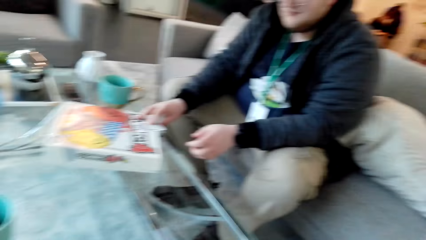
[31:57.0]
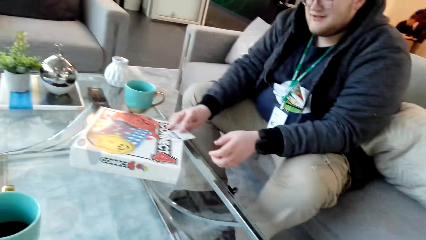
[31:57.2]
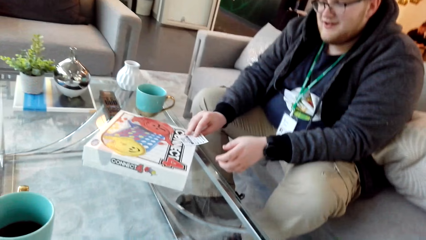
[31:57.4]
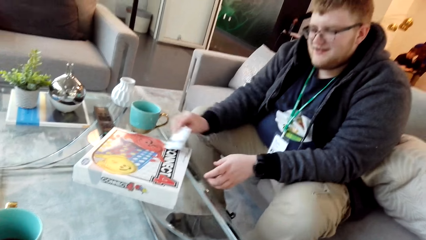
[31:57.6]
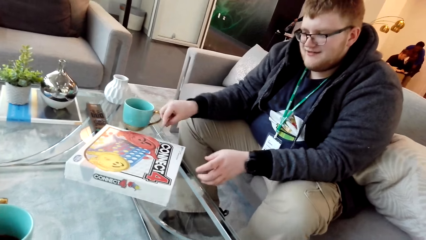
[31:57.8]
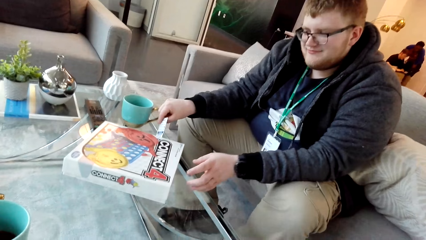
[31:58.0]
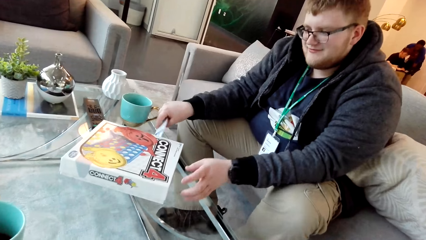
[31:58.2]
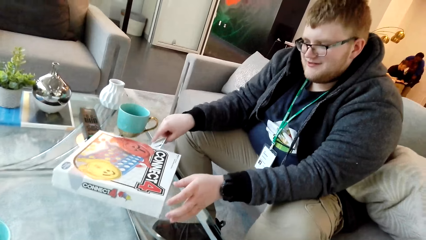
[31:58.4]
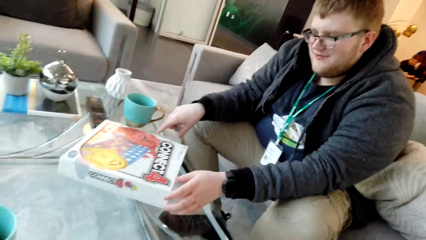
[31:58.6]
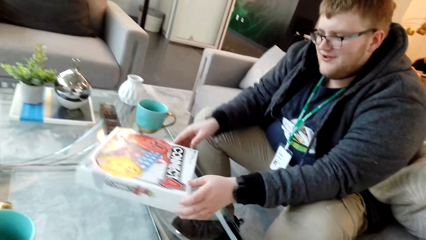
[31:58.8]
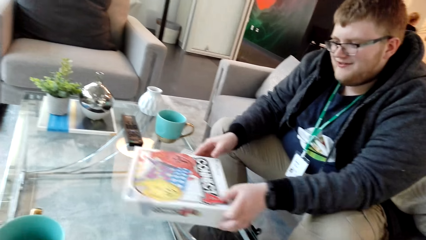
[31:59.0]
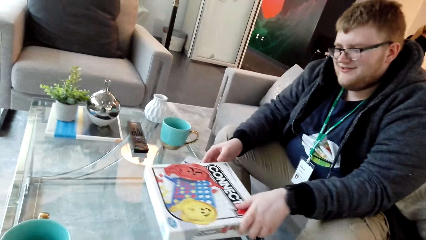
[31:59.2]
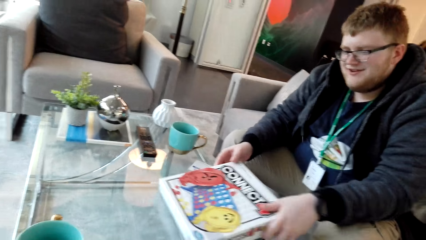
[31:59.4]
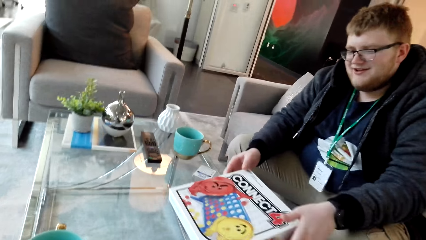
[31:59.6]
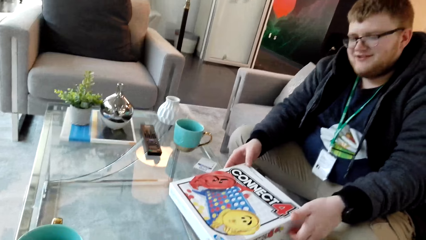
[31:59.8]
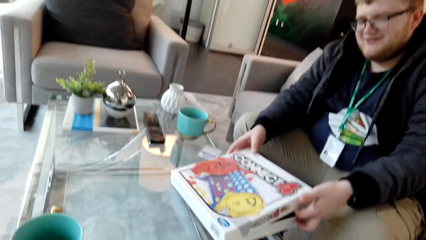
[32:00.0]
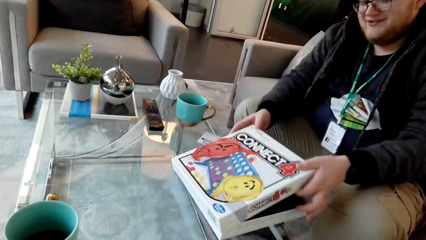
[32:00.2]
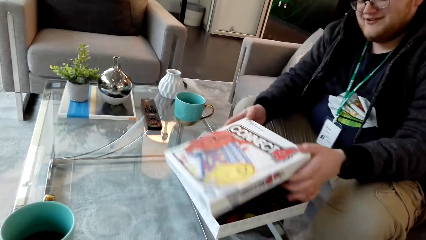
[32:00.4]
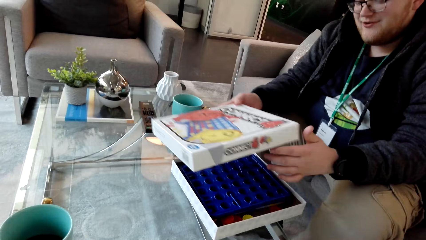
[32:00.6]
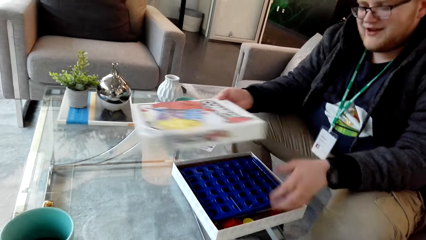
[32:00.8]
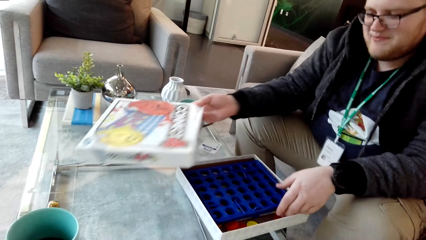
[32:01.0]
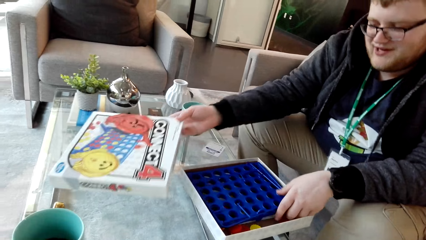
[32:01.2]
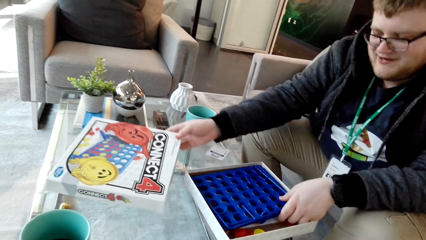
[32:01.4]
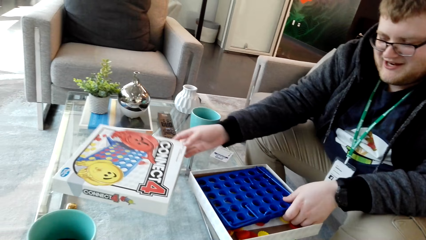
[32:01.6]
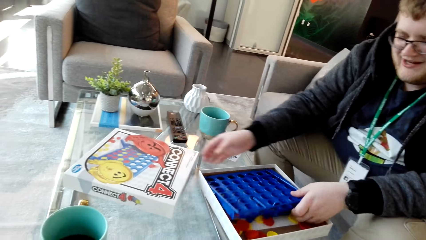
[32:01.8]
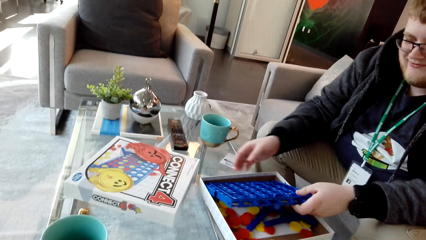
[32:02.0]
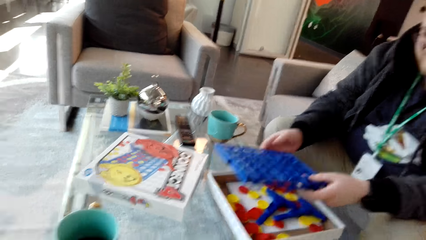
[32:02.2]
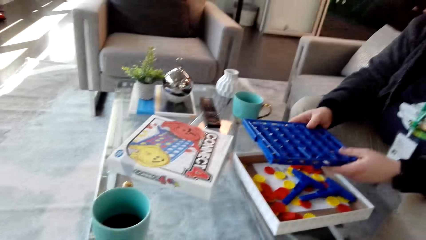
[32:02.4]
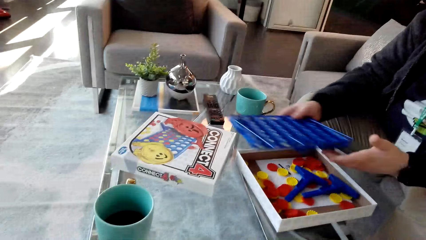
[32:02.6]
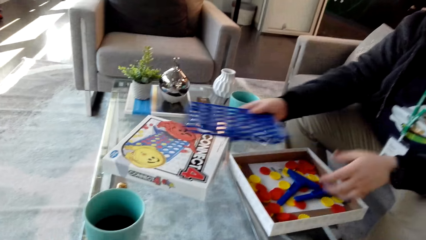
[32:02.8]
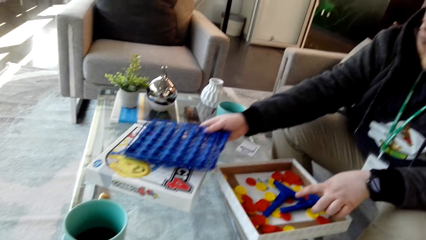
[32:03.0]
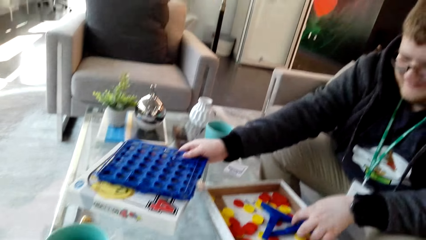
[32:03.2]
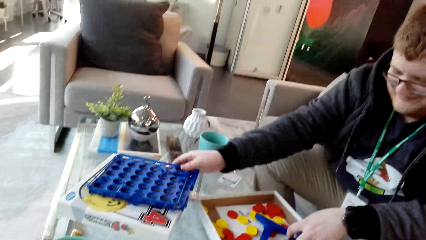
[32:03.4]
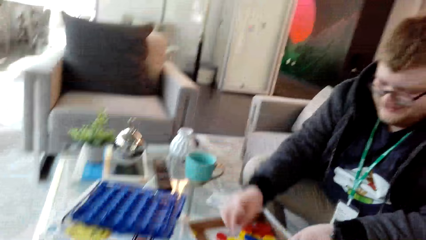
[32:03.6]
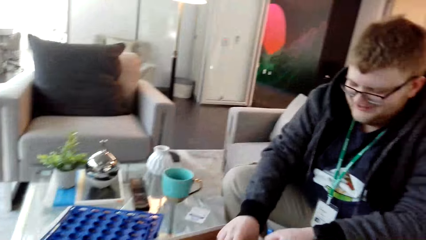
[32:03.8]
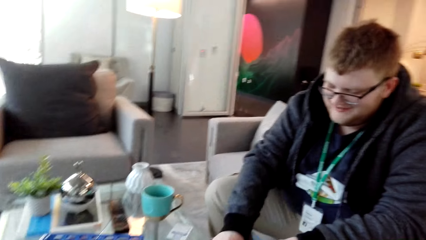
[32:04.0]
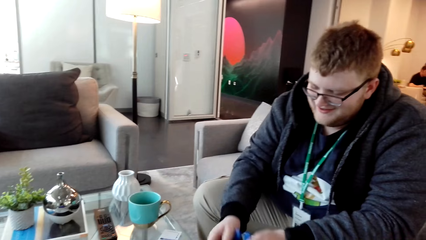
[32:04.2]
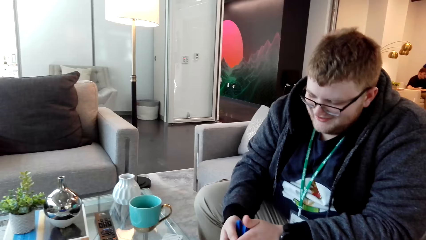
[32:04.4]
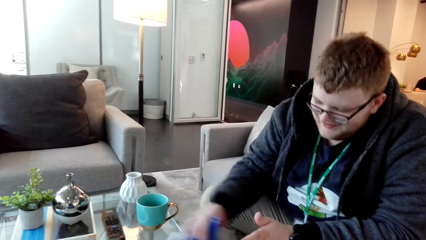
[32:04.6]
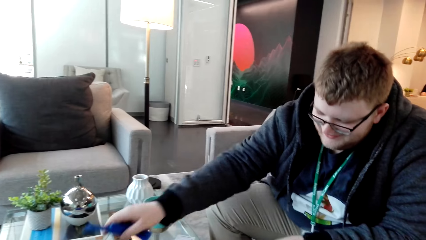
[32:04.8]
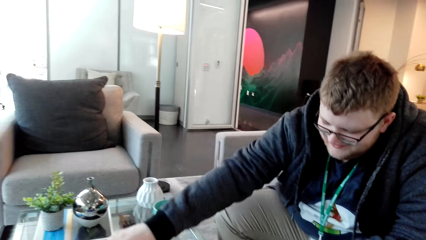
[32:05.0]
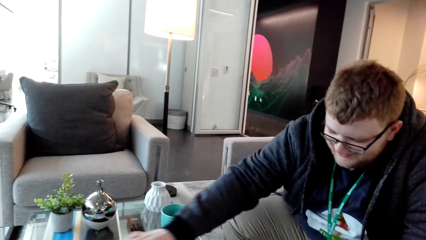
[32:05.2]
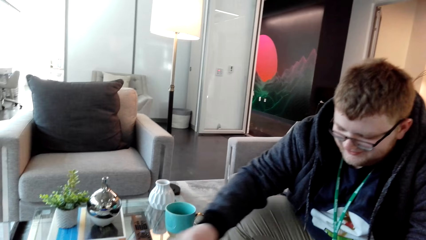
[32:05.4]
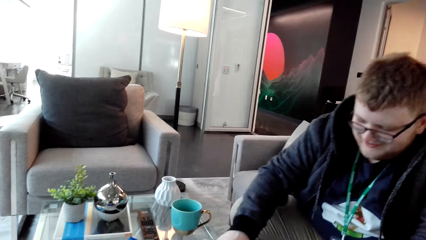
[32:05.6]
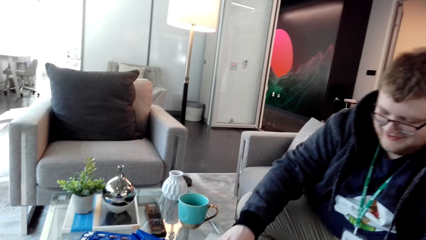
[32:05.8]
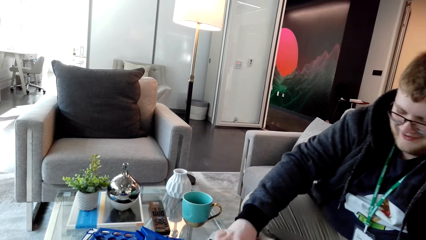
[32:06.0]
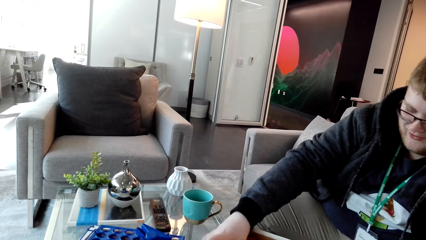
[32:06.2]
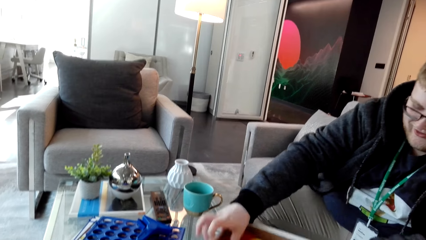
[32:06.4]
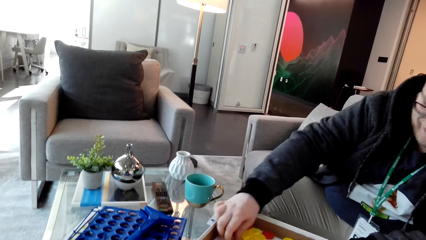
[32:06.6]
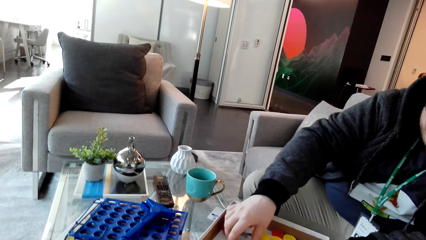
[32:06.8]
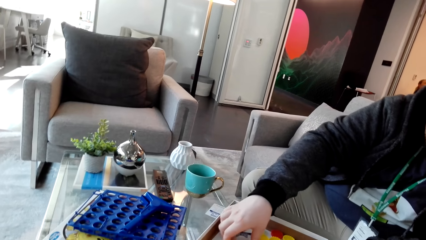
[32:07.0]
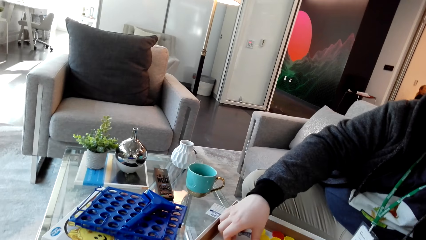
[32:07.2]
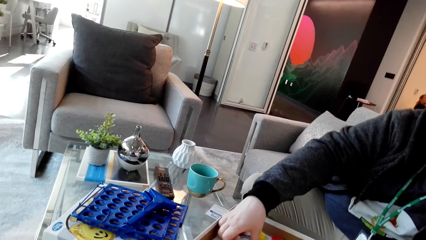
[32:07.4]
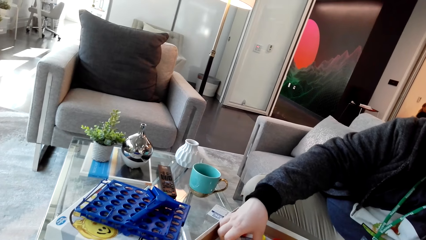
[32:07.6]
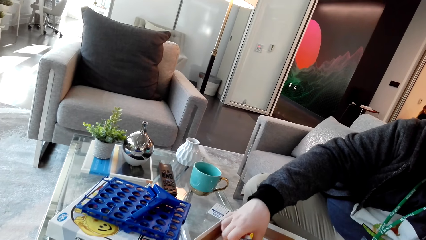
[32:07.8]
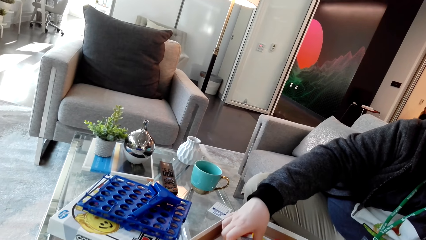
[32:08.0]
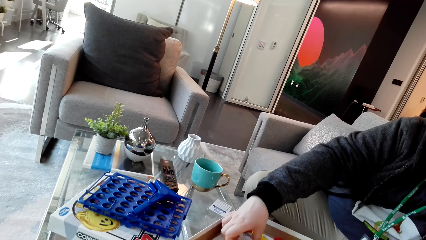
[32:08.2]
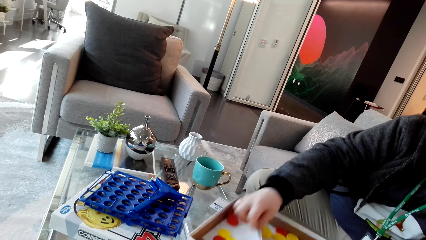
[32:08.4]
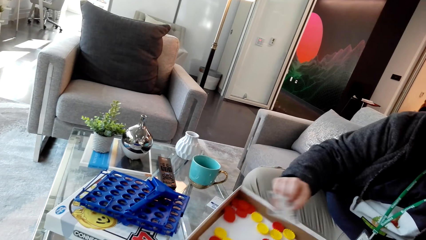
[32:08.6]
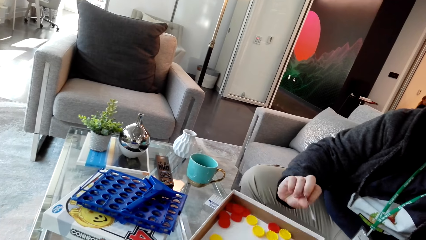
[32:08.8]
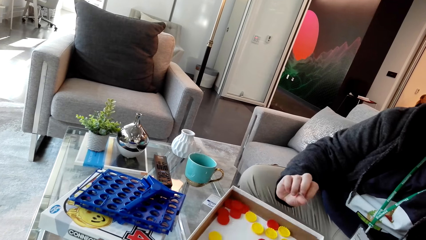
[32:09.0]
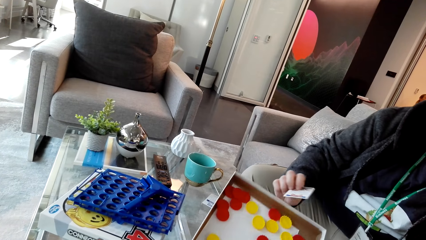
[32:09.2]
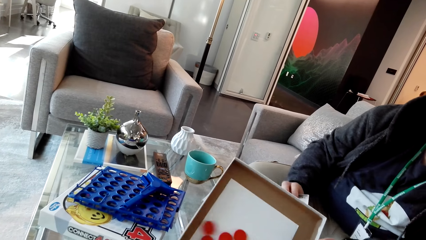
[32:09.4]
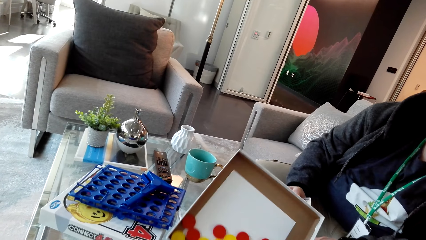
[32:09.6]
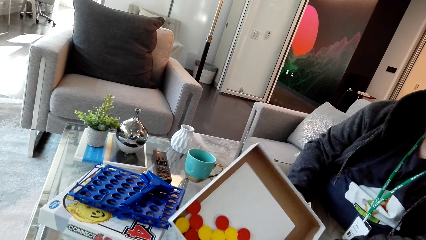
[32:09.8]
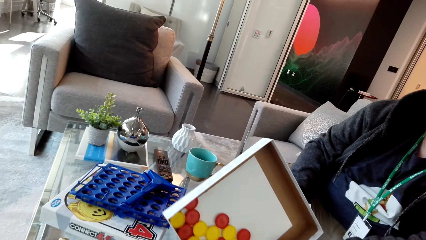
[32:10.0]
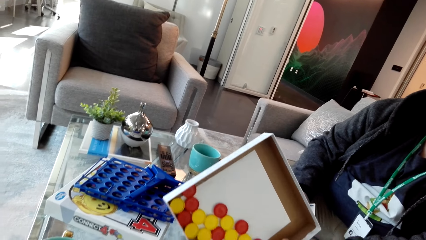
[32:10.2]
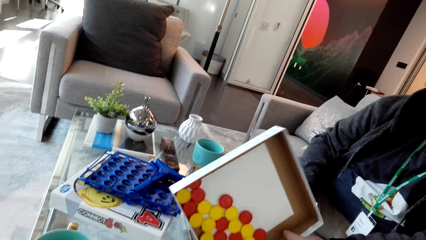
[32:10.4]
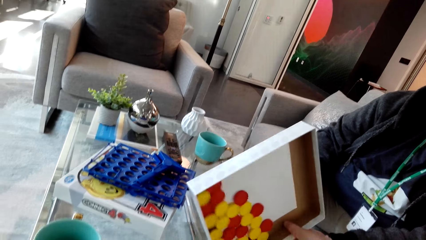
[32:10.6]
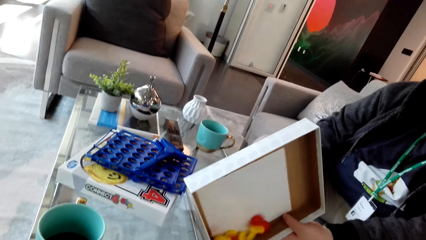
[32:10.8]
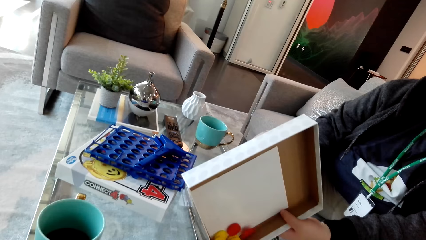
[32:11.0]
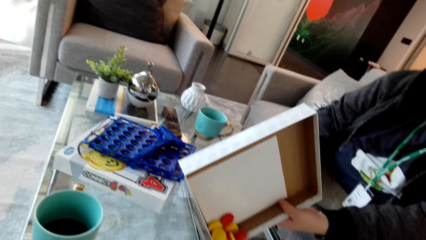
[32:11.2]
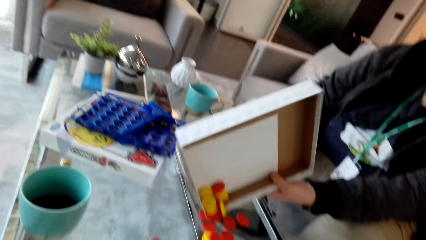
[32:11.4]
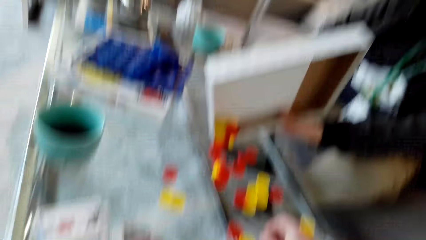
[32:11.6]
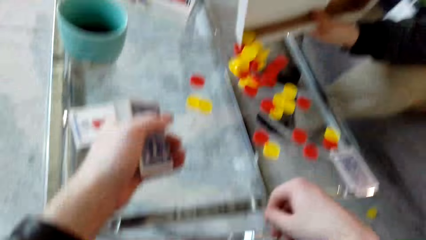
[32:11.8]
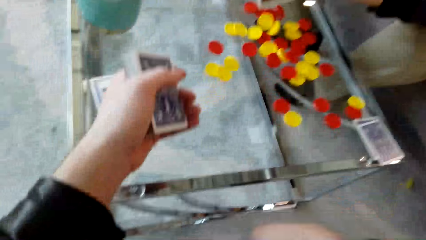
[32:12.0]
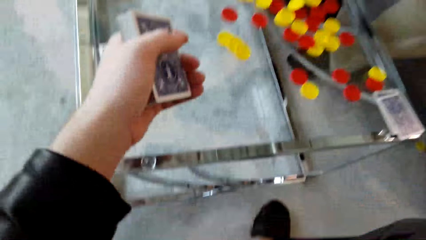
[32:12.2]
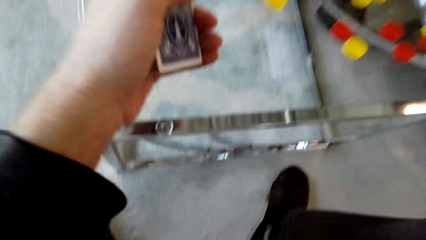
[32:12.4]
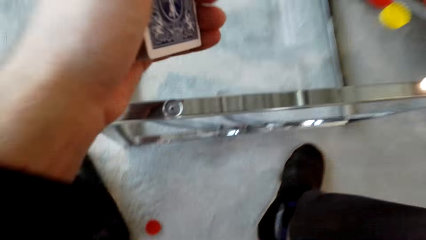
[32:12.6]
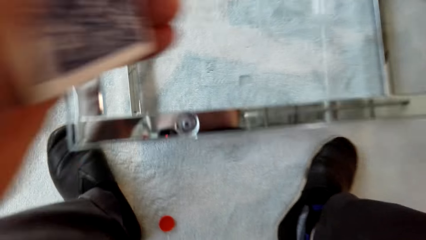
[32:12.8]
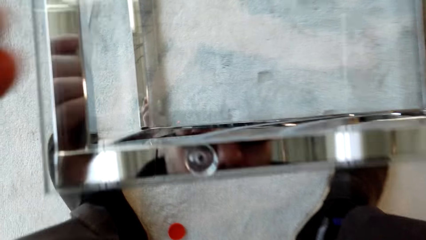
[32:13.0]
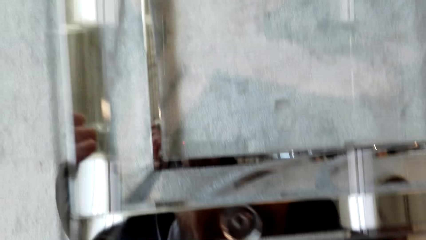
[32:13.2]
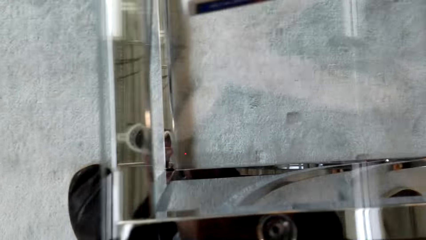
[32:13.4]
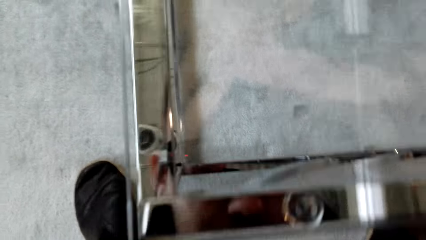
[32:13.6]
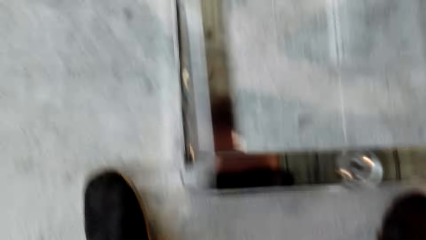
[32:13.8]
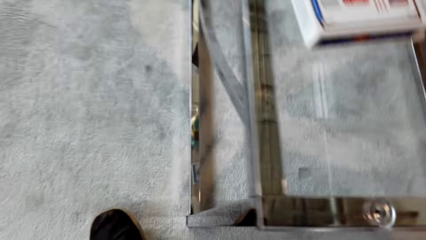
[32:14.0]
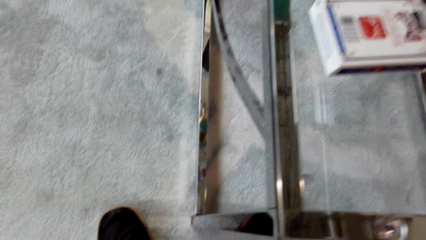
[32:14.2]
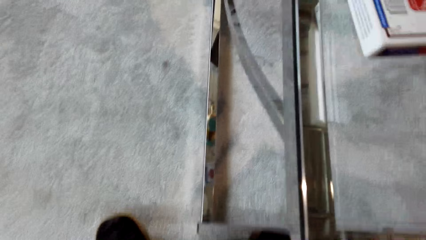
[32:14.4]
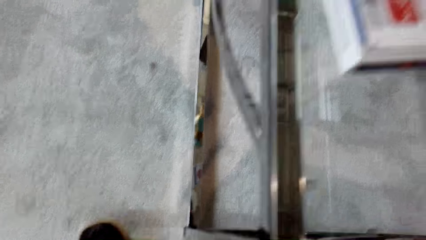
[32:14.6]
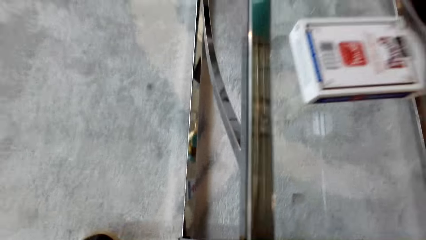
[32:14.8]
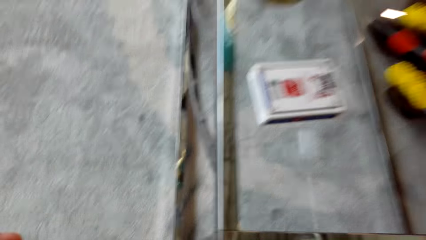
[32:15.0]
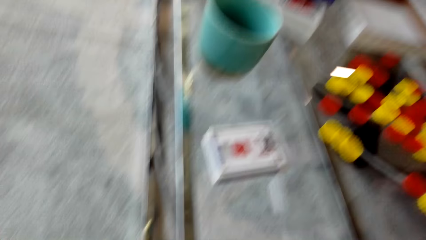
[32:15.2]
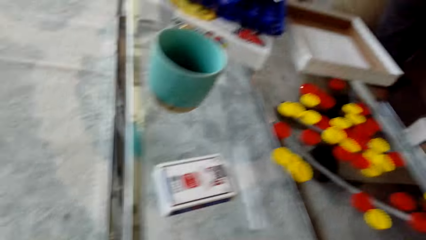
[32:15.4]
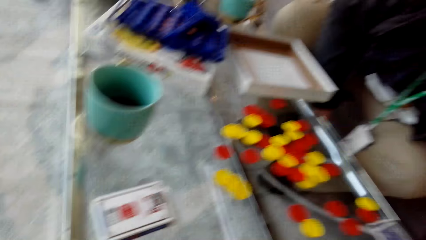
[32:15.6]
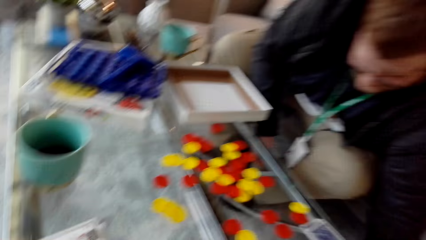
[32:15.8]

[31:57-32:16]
A man removes a card from the box top. He picks up the box. He opens the box. He drops the box. He takes out the plastic material from the box. He drops the plastic material. The camera wearer picks up the plastic material. The man drops the plastic material. He takes out the plastic from the box. He picks up the card. He examines the card. He drops the dice. He pours the bottle top on the table. The camera wearer lifts the hand. They pick up a bottle top from the floor. They look around.
